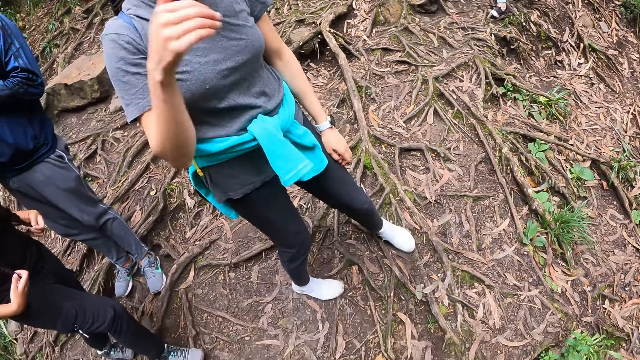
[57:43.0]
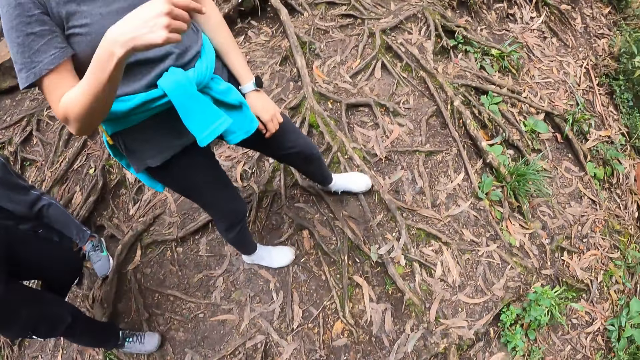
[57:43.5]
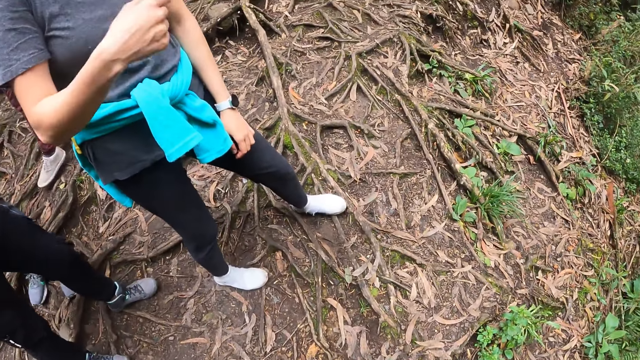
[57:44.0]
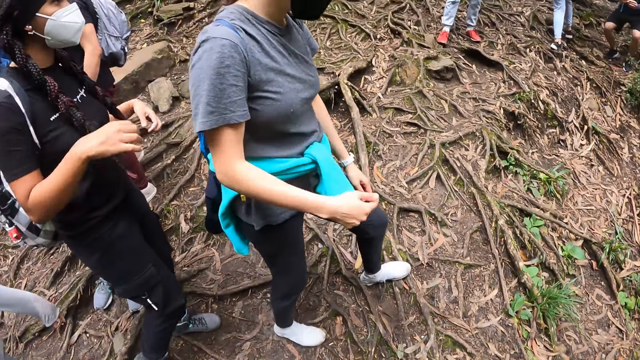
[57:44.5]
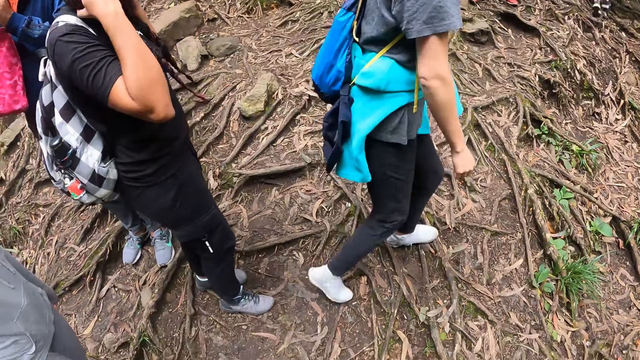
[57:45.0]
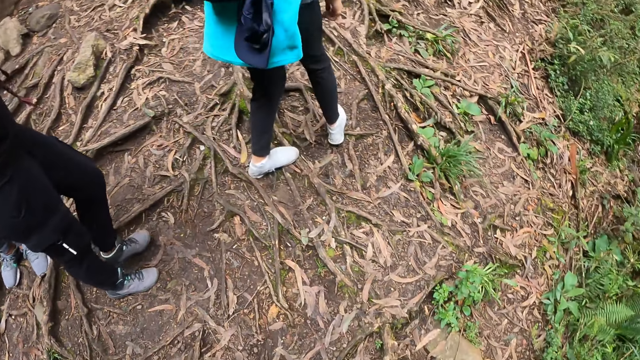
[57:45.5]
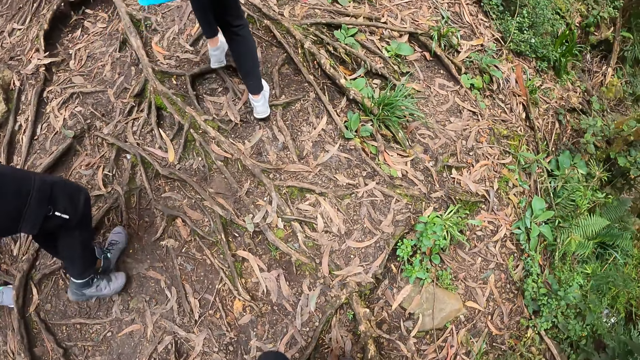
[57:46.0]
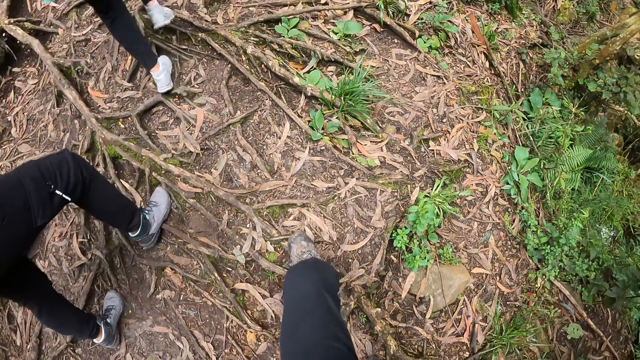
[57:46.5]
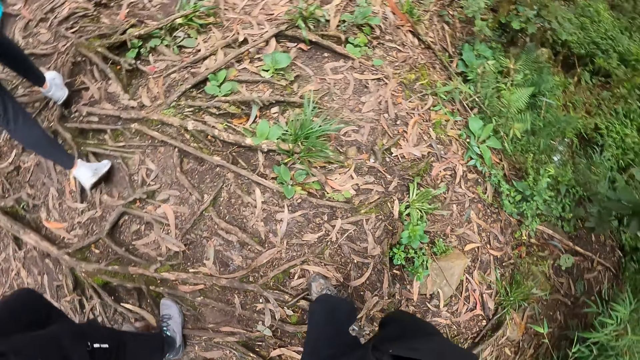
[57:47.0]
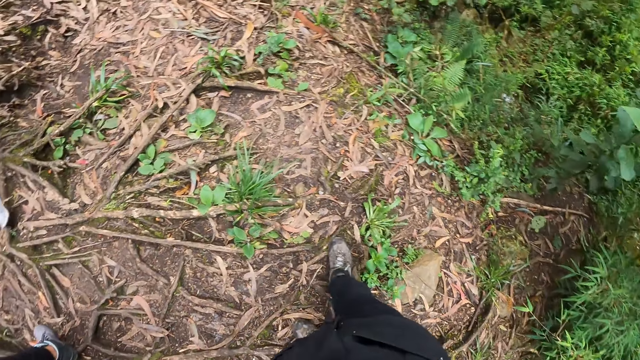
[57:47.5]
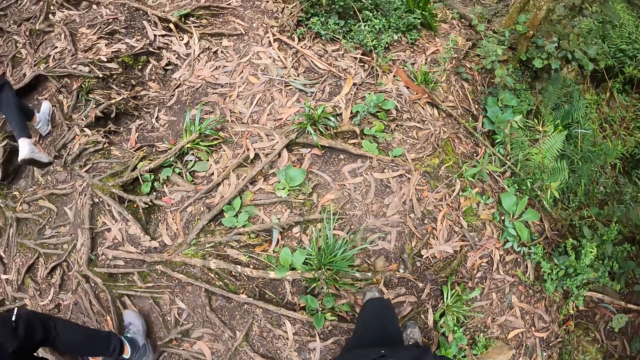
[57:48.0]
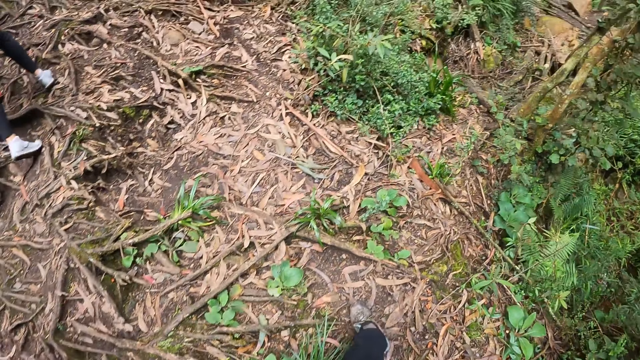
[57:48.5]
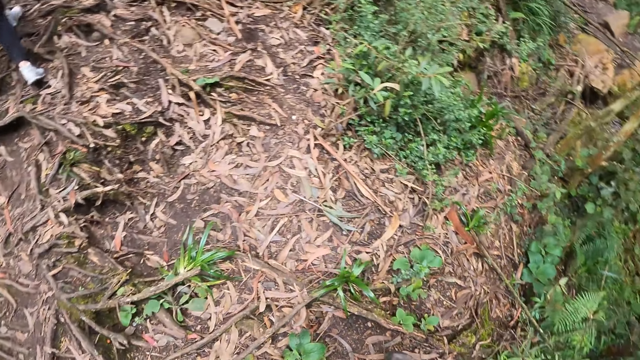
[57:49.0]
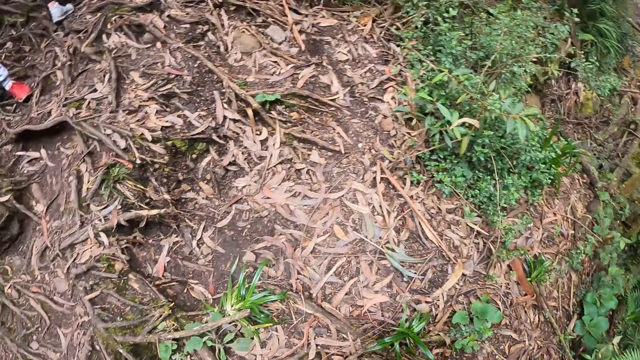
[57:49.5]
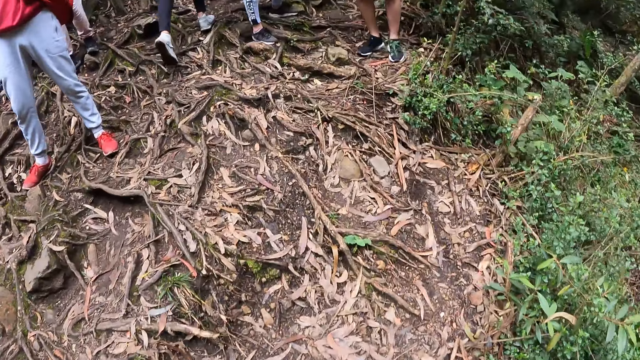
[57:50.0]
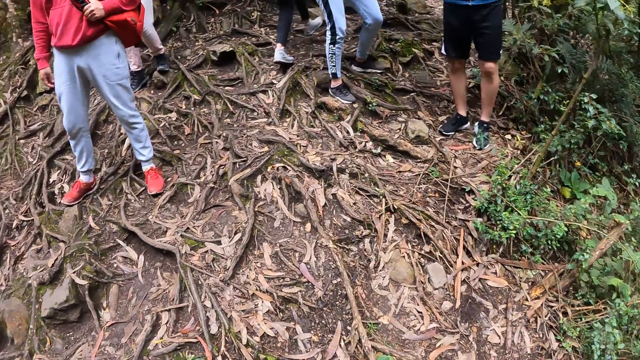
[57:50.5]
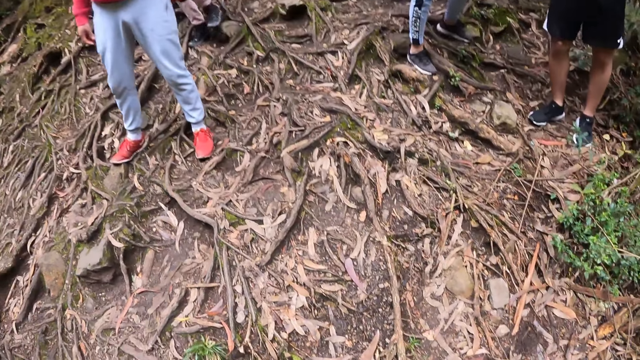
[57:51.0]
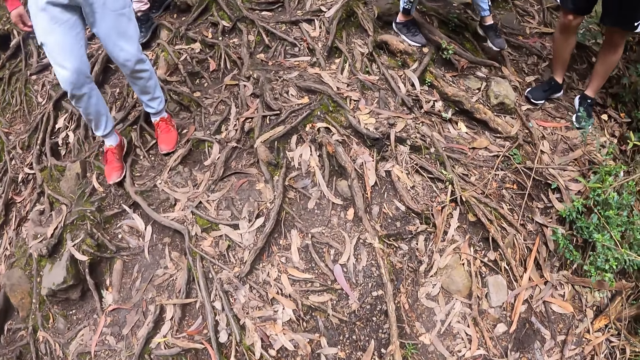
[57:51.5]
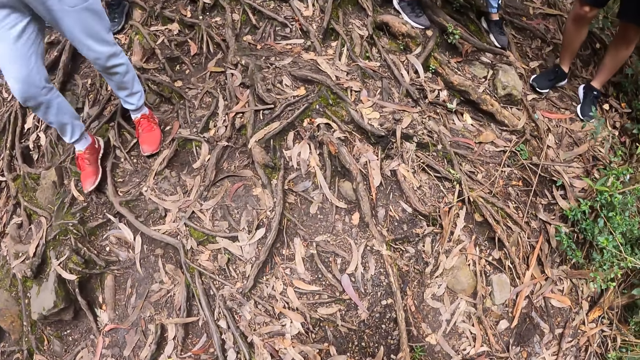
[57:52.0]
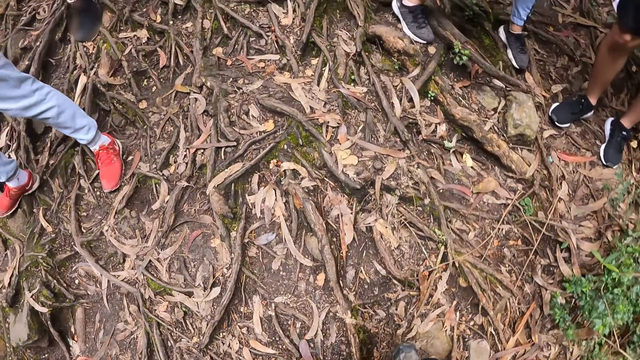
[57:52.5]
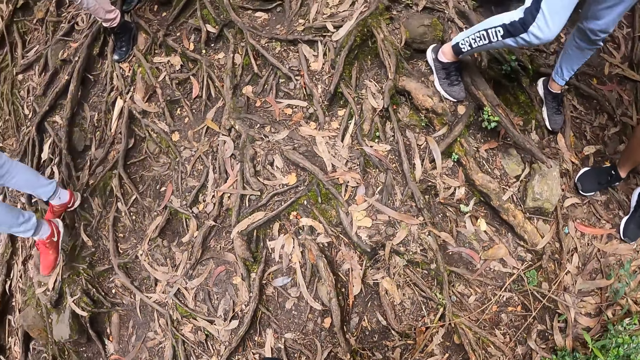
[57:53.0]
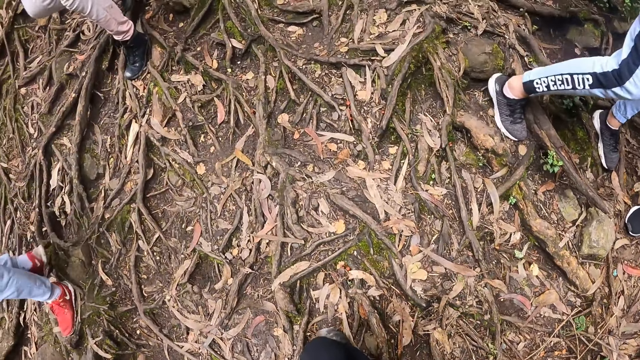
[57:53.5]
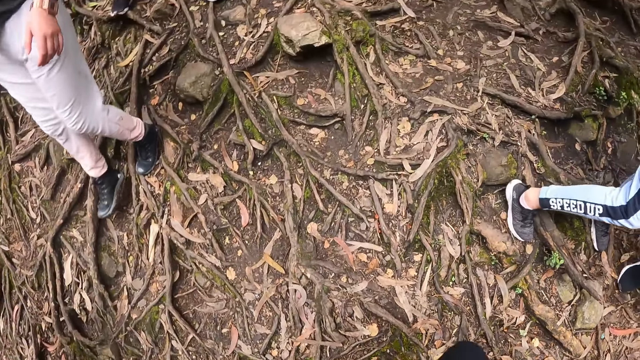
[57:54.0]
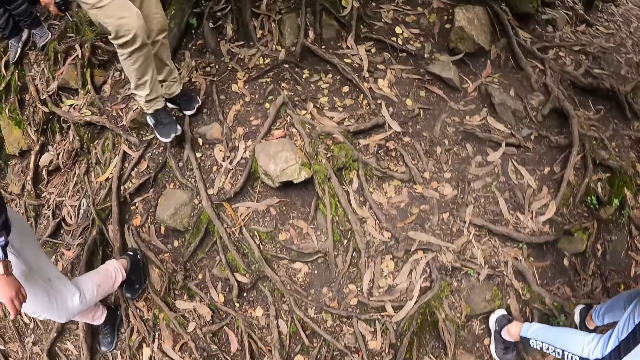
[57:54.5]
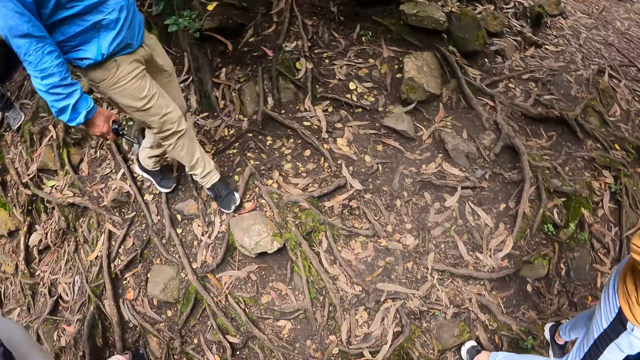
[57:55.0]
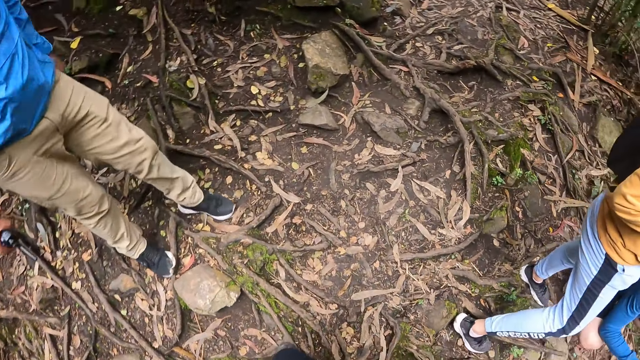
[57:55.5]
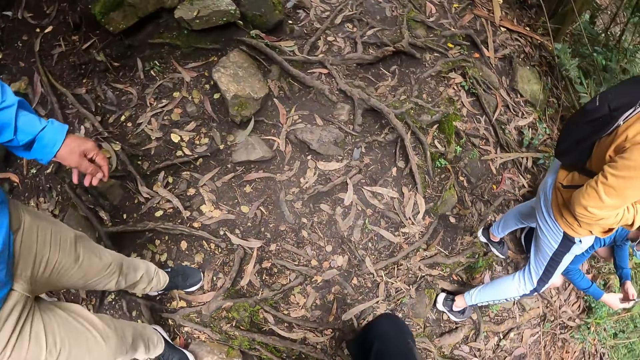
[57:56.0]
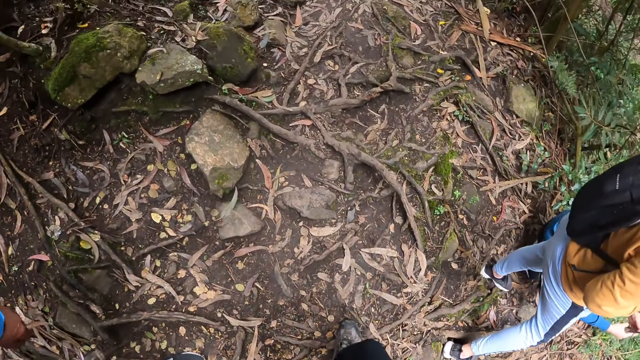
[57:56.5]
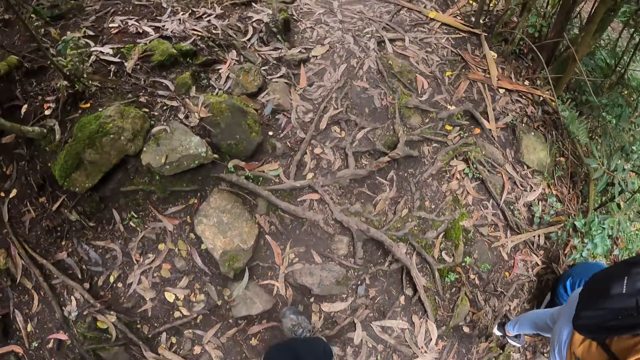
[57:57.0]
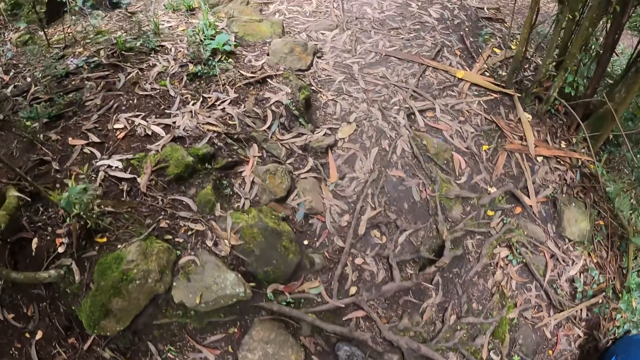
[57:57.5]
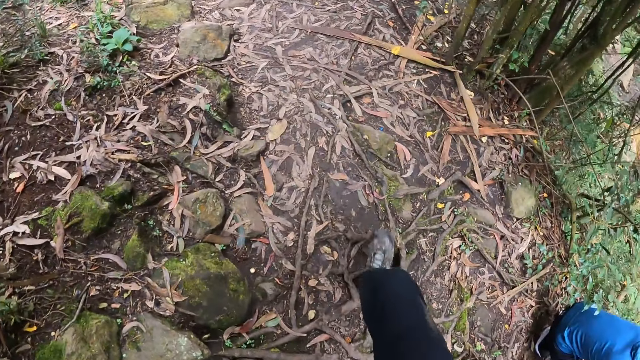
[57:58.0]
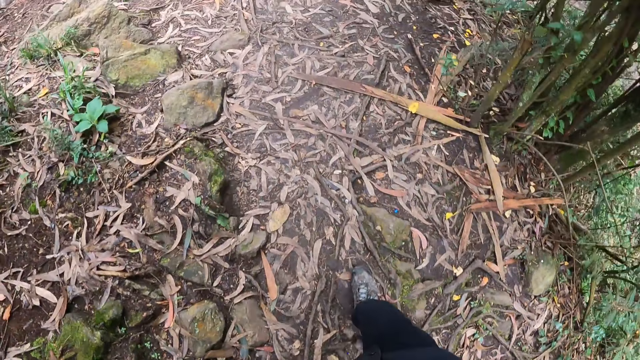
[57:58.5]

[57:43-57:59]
The woman speaks to the camera wearer. The camera wearer walks around the valley.

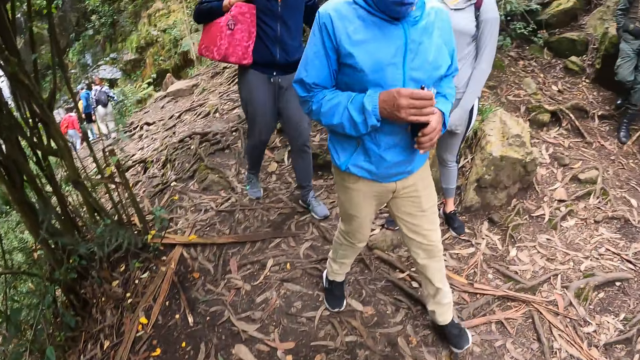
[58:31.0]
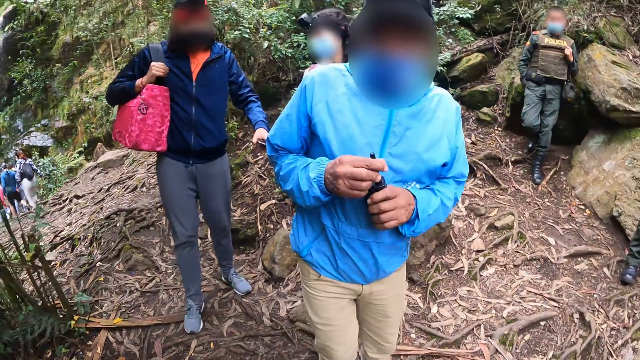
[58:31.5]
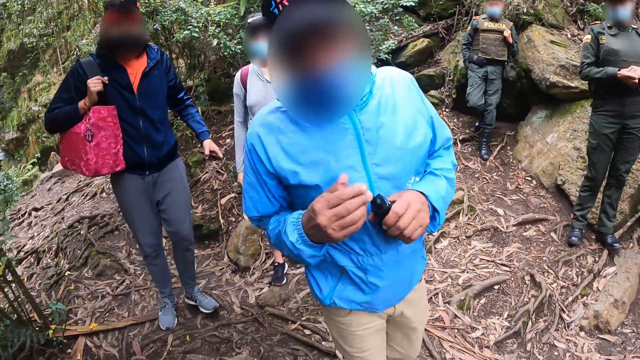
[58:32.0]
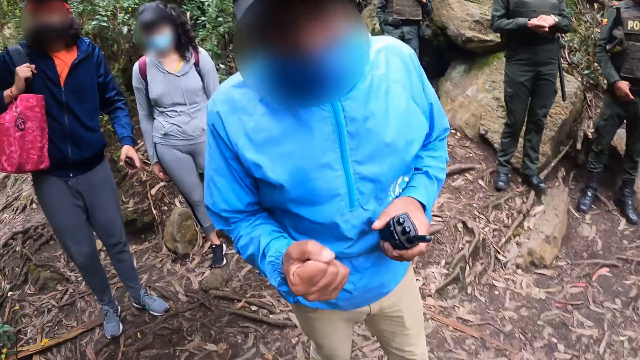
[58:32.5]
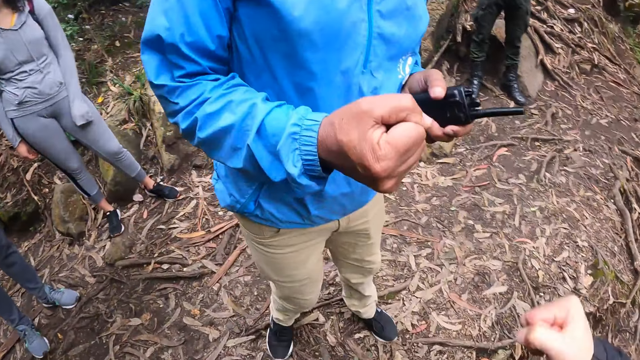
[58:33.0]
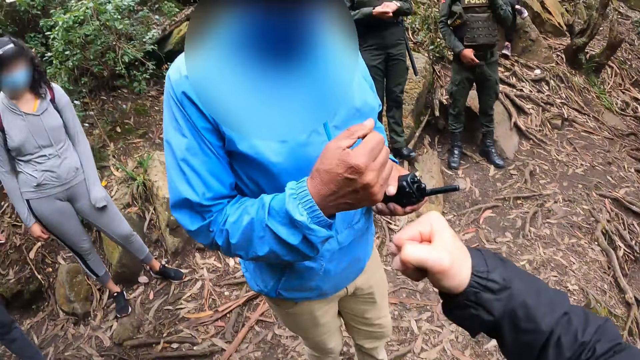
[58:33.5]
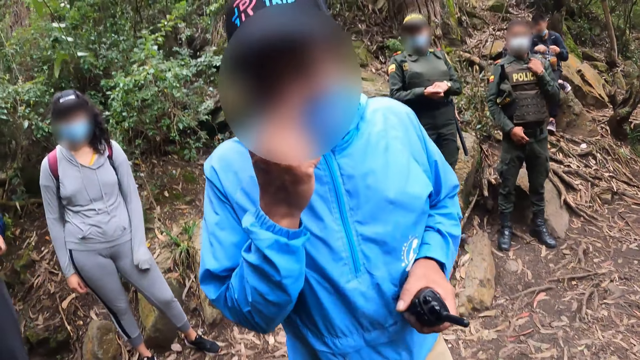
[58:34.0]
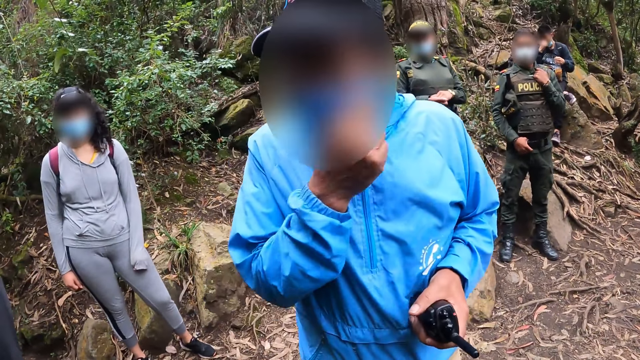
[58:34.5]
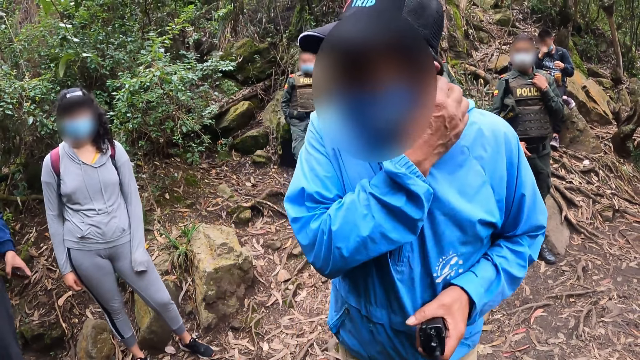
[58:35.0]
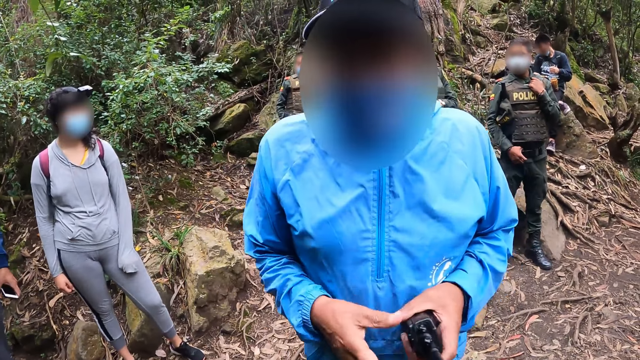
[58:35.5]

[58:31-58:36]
The camera wearer bumps fists with a man.
